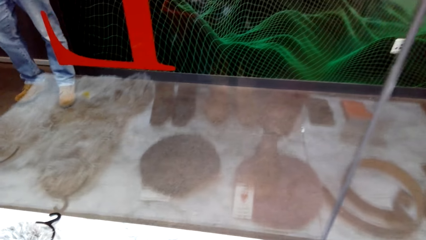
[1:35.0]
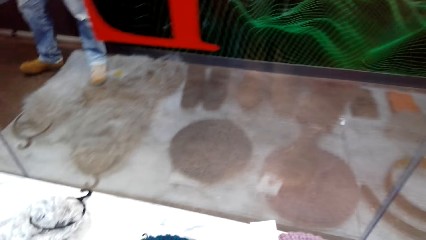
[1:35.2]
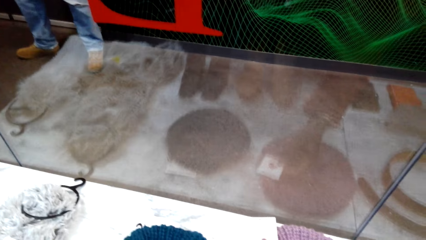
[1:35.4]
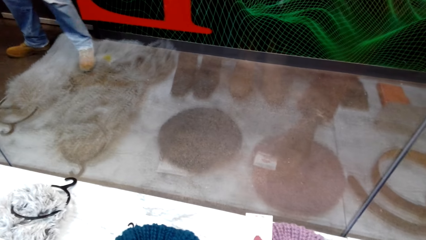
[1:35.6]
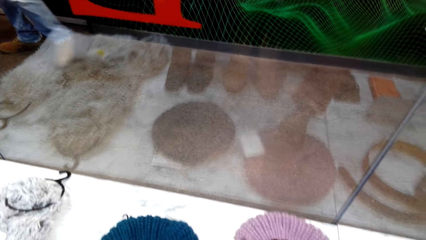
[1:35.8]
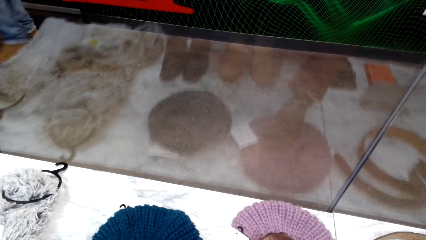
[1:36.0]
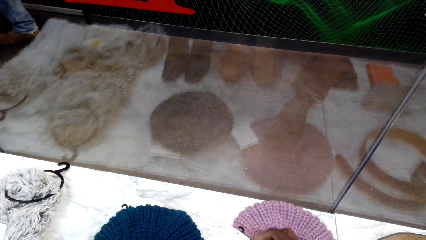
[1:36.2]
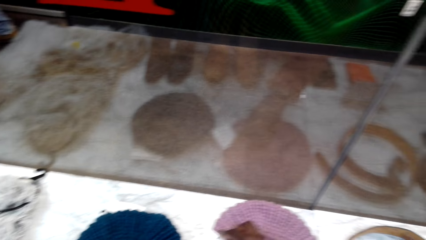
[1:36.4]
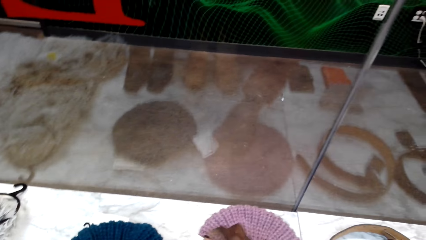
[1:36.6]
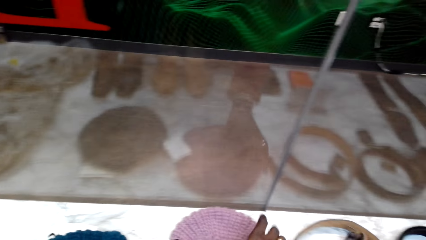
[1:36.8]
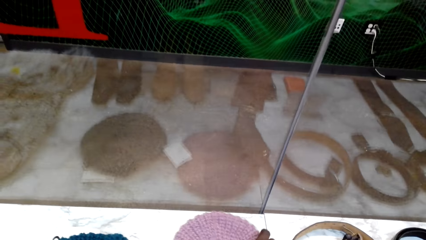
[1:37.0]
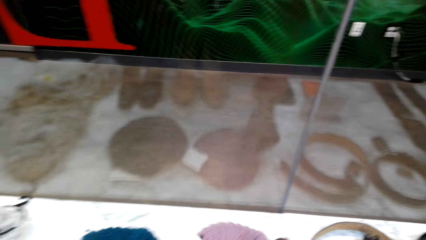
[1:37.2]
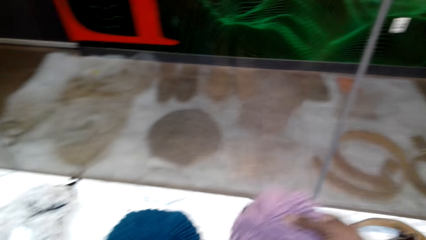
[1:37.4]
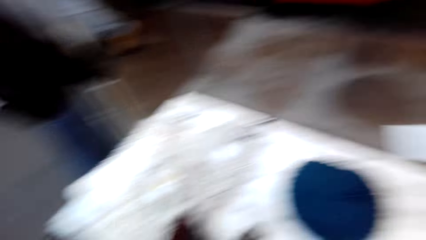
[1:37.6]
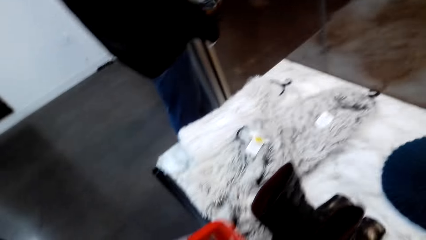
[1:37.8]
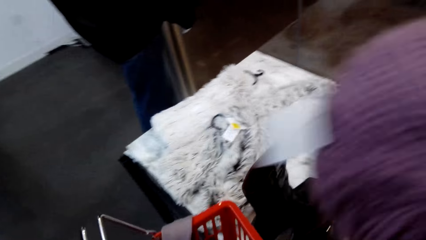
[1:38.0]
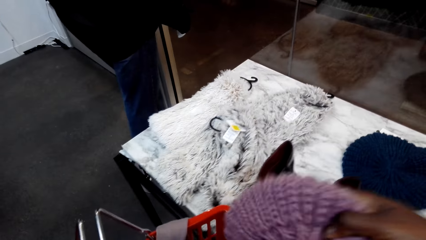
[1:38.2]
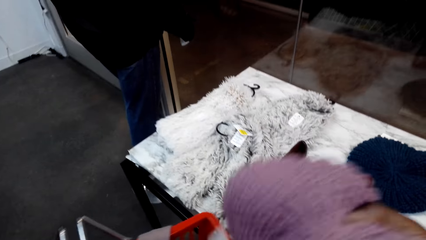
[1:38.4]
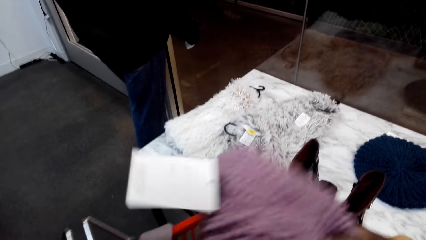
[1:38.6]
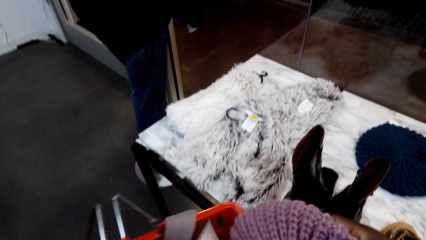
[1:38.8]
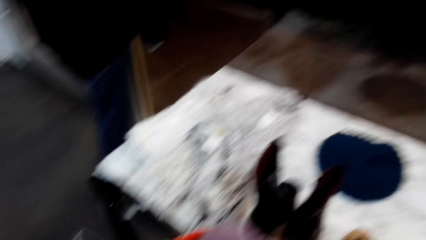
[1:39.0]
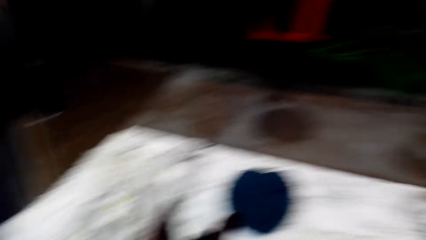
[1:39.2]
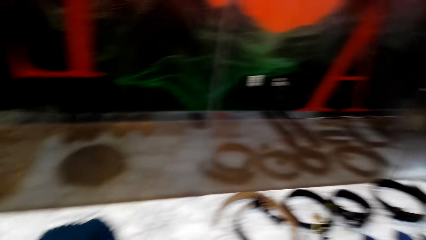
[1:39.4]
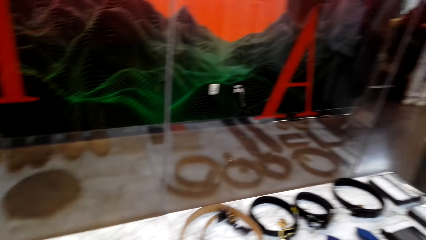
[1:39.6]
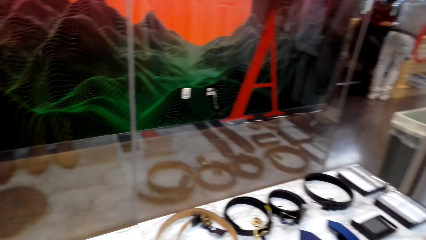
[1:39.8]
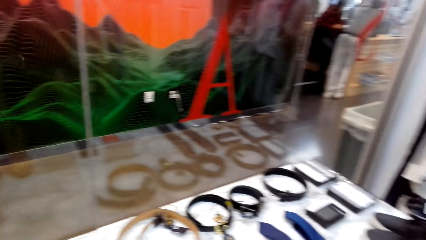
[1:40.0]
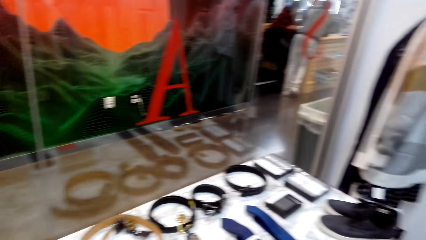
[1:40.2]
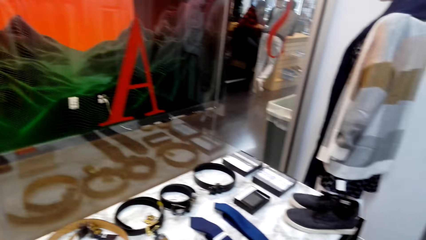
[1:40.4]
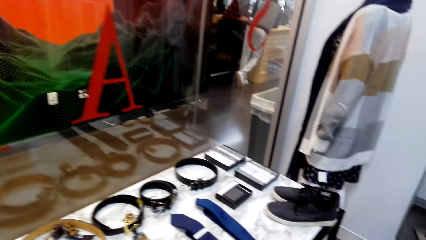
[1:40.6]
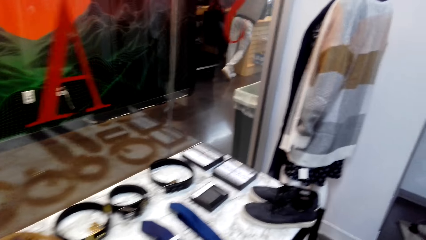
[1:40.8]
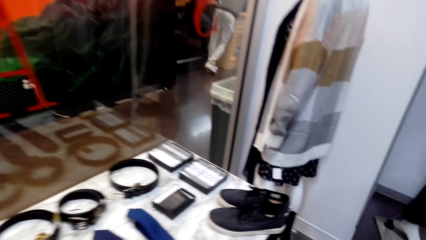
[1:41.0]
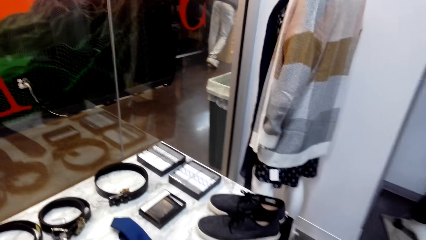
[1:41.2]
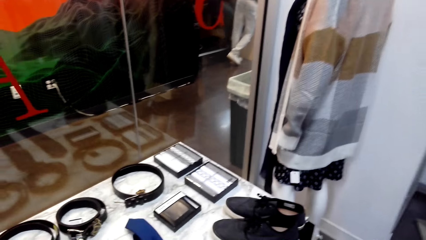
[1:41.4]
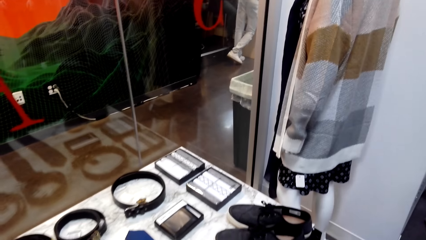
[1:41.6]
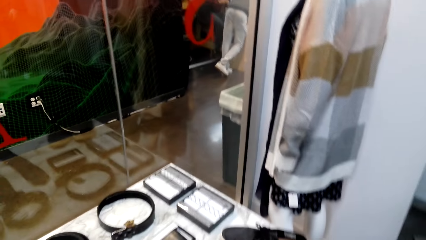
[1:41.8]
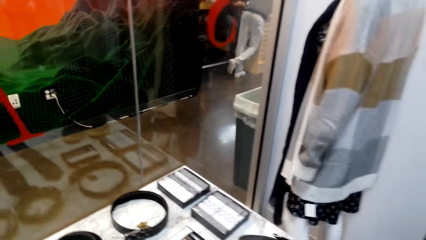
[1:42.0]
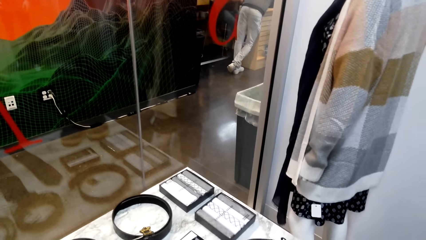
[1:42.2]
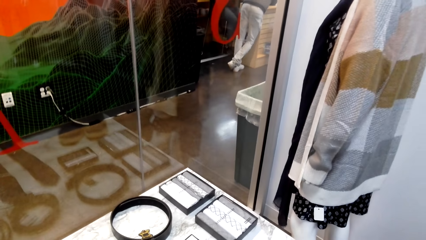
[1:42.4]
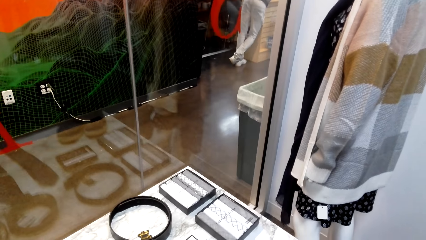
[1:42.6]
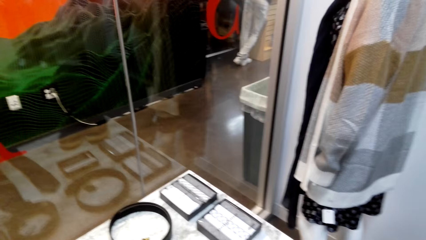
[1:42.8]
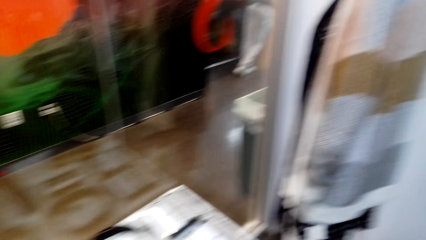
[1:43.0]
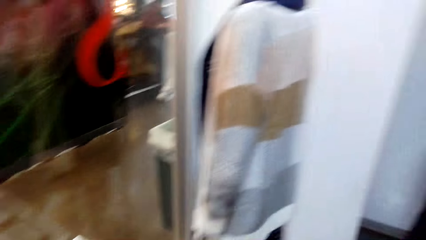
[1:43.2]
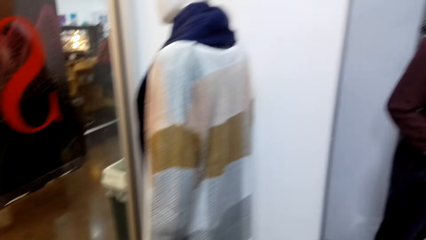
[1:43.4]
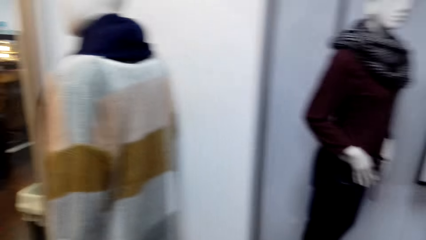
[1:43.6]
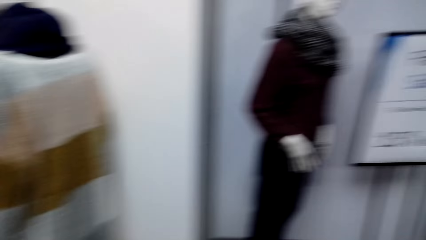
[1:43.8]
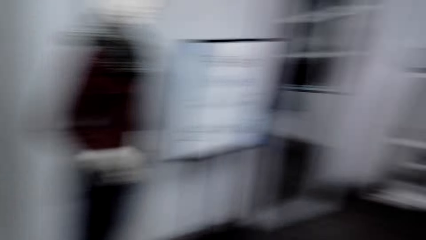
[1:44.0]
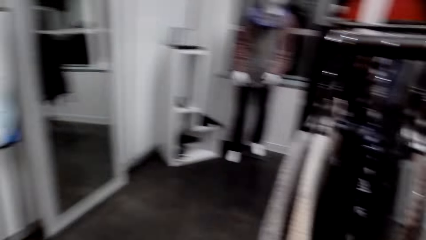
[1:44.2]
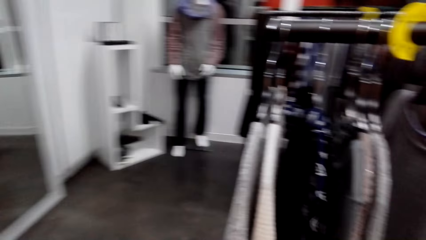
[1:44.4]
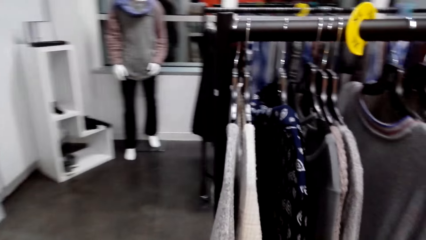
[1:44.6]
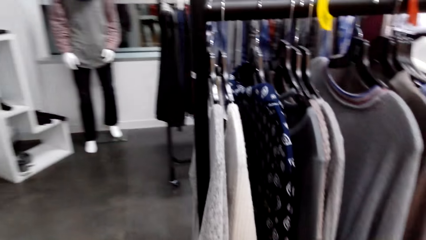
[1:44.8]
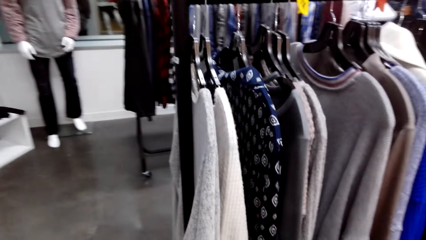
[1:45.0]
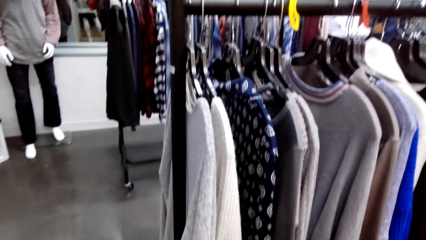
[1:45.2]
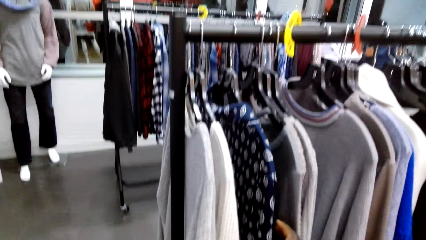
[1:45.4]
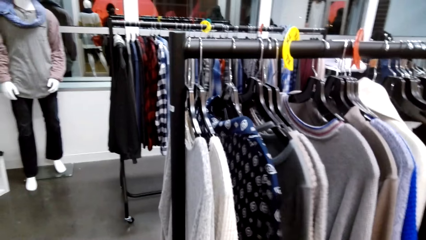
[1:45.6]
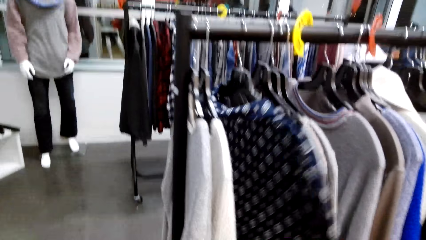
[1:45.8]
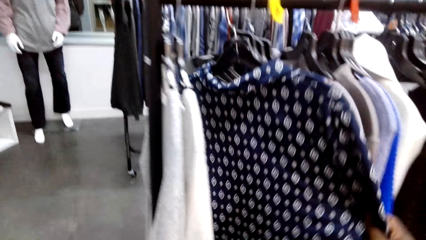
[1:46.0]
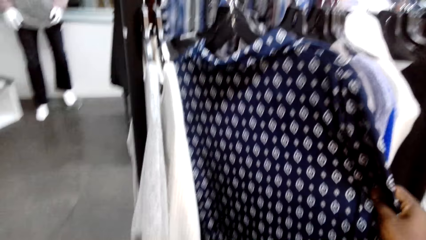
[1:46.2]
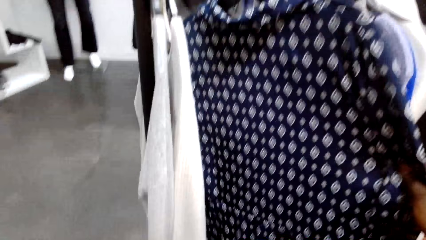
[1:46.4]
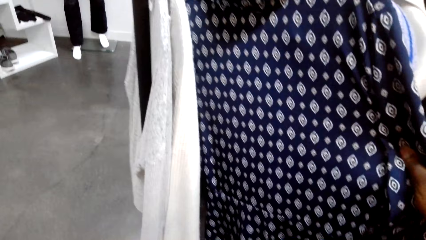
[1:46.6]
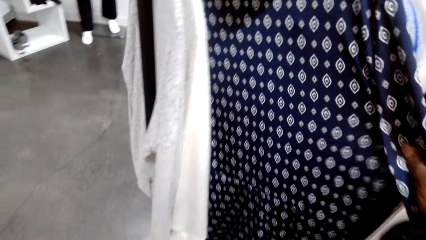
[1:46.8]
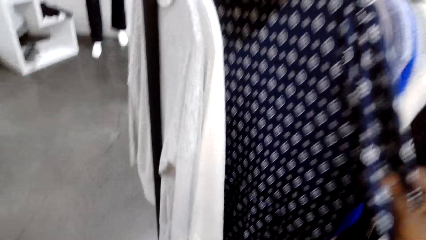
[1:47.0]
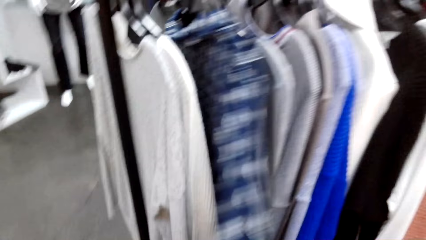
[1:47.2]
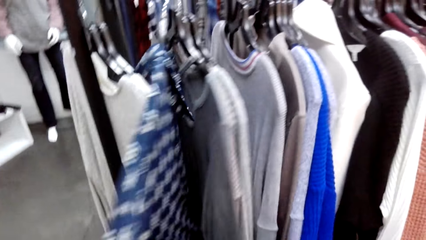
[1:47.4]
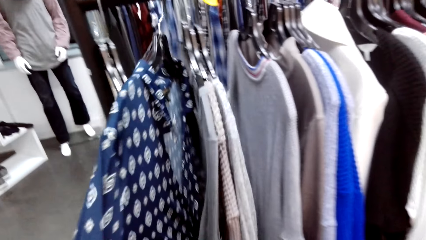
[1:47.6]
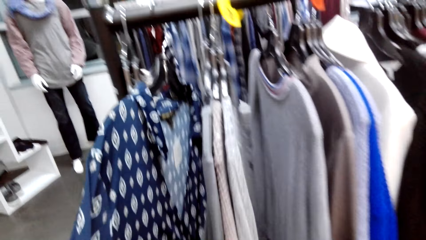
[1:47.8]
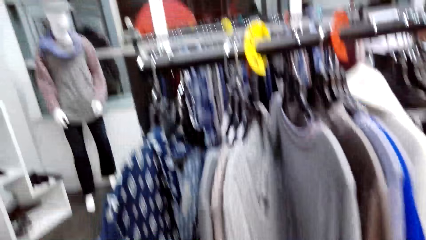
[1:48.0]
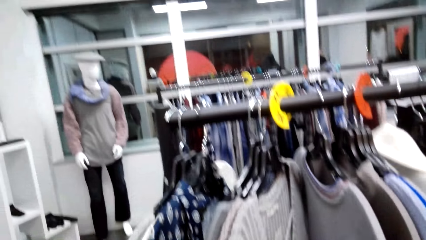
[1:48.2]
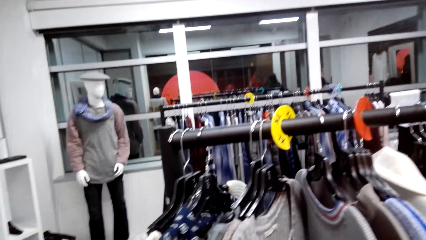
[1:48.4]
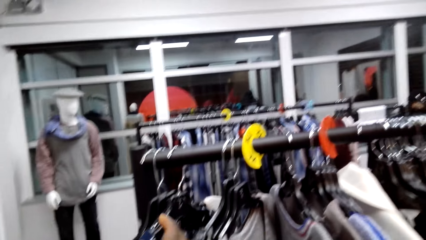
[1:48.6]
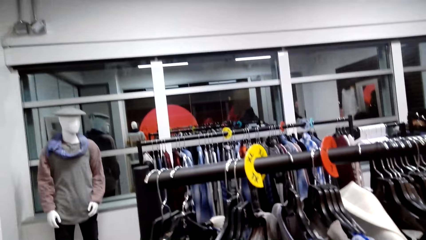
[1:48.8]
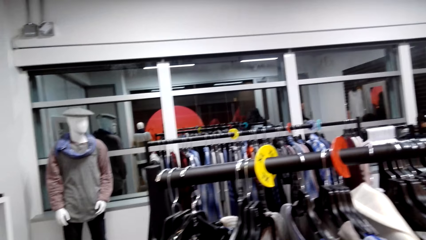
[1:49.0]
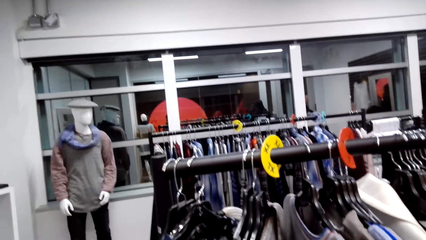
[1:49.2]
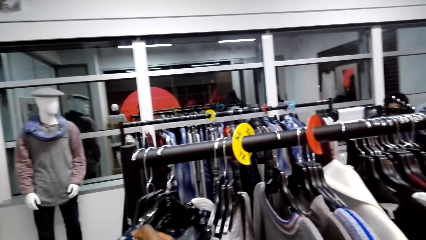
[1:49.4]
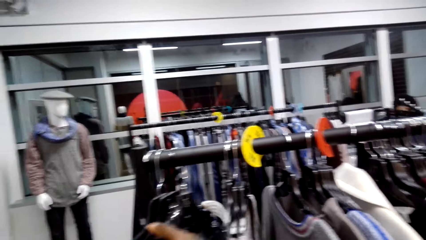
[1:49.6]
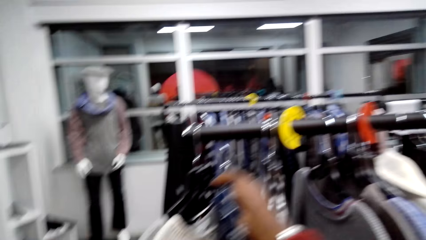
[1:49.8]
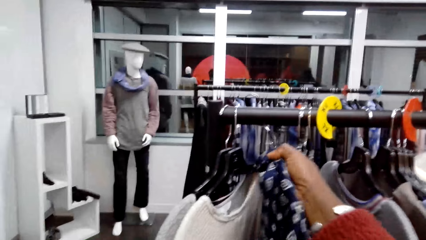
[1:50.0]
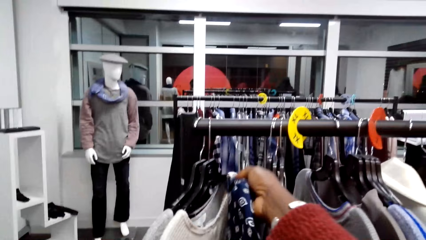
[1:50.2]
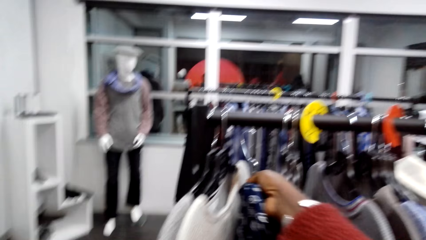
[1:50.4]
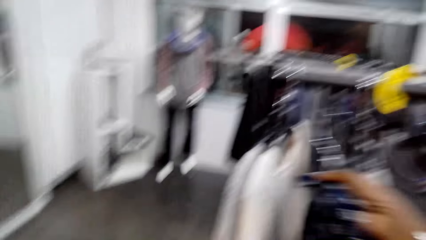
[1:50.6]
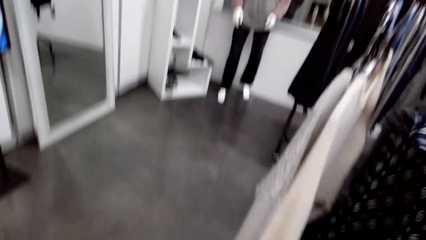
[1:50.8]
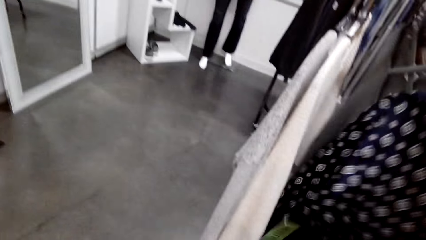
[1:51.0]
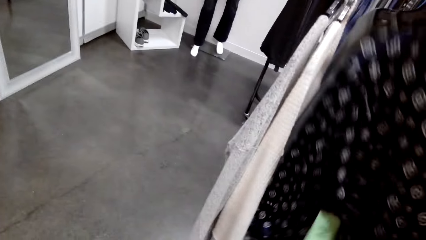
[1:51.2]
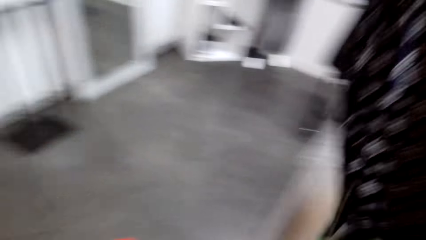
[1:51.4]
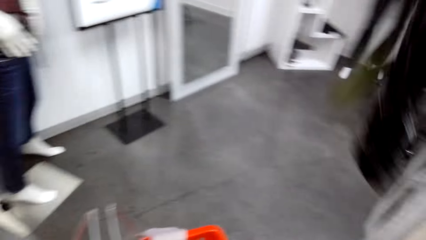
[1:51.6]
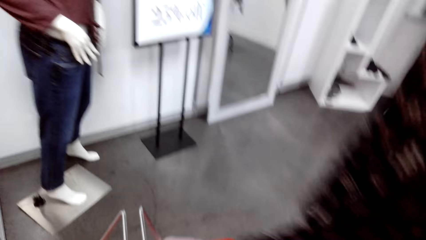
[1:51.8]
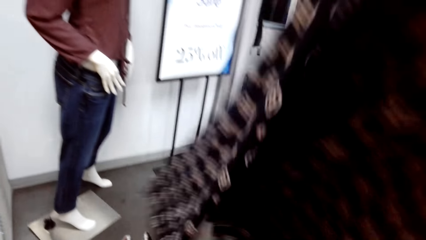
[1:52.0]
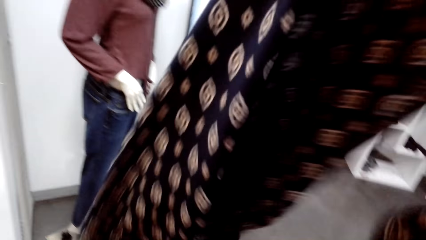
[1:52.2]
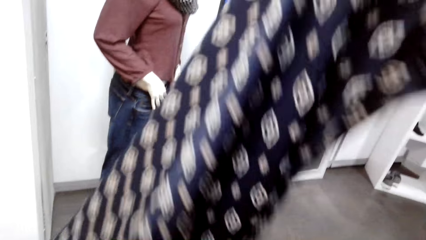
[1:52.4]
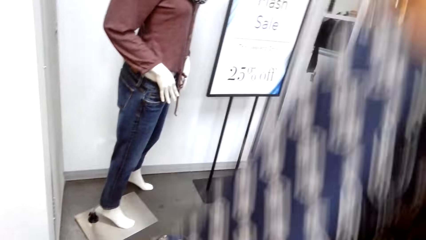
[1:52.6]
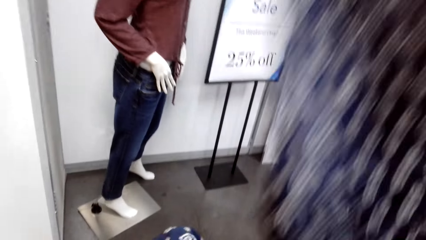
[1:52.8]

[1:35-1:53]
The camera wearer touches something. They lift a cap from the table. They put the cap on the bucket and walk around. They pull a cloth. They touch the shirt on the hanger. They look at the cloth, turn the cloth, touch the cloth, and pull the cloth. They remove the shirt from the hanger. They lift the cloth.
